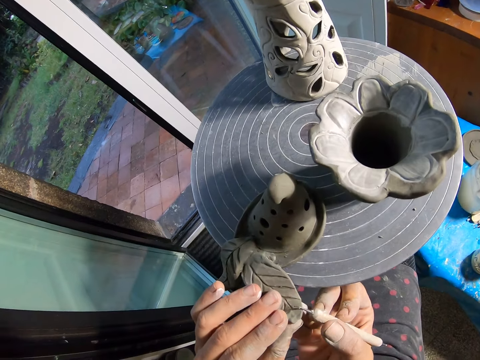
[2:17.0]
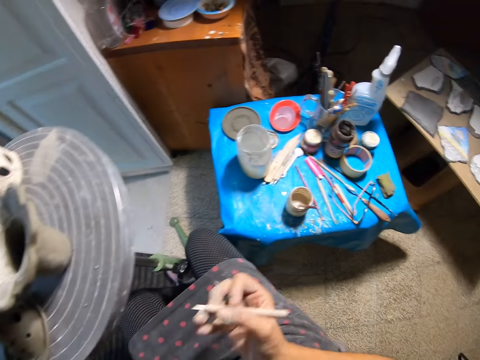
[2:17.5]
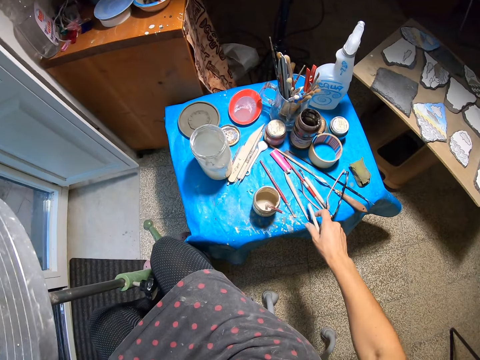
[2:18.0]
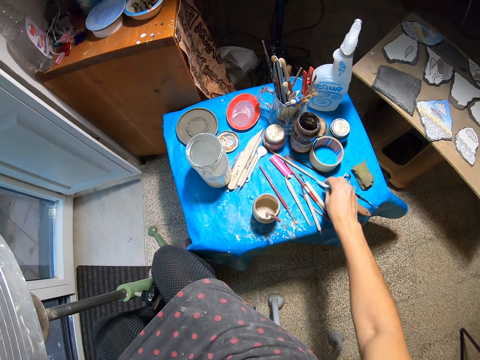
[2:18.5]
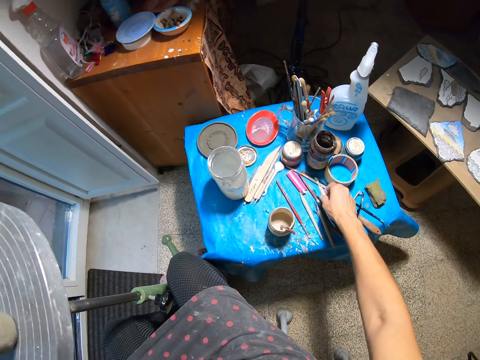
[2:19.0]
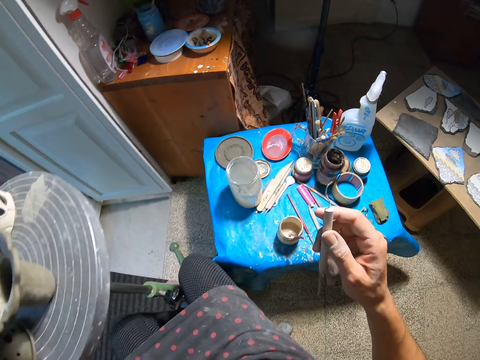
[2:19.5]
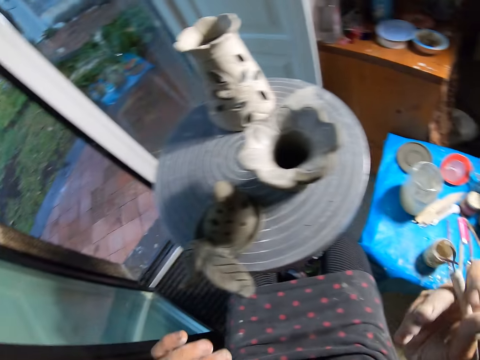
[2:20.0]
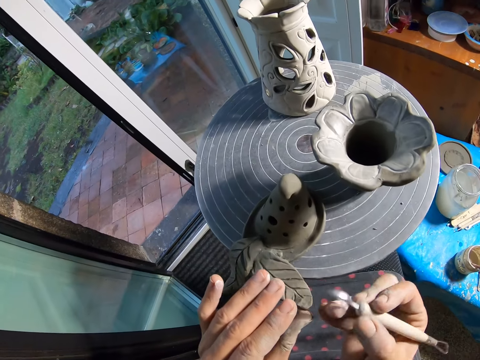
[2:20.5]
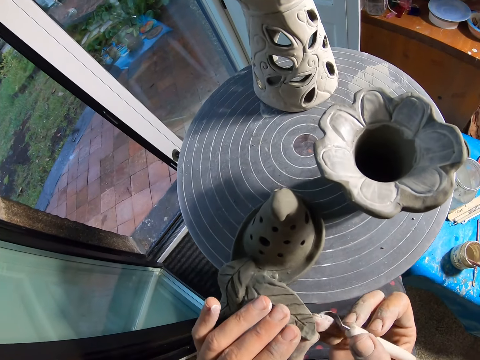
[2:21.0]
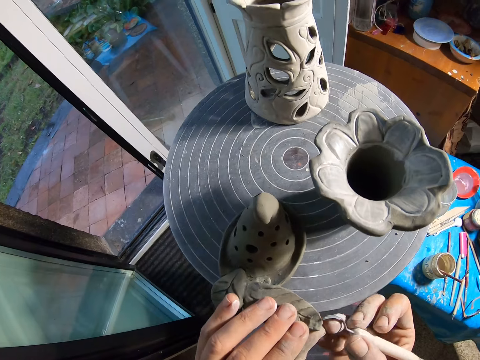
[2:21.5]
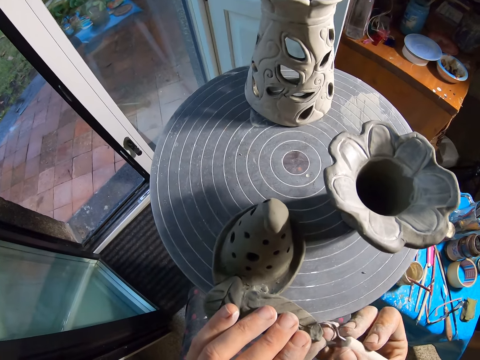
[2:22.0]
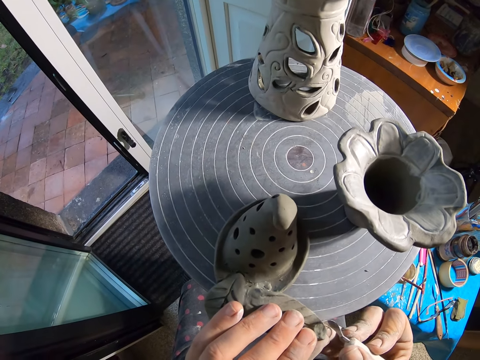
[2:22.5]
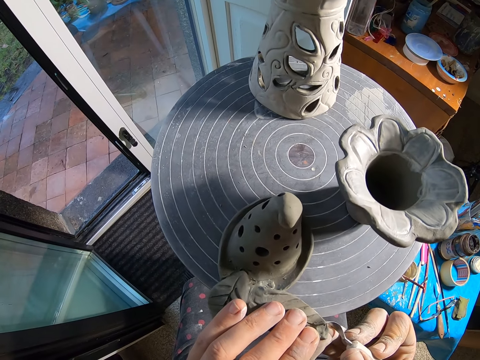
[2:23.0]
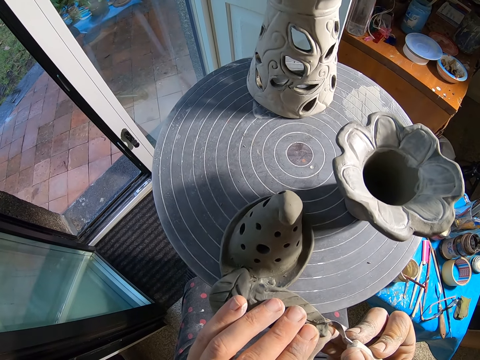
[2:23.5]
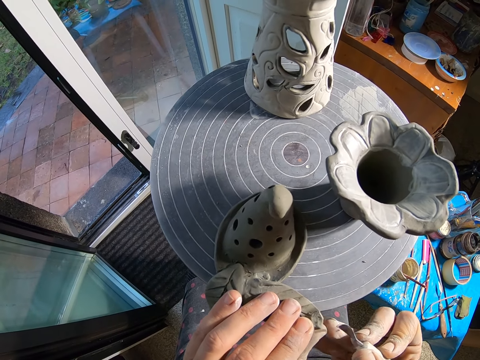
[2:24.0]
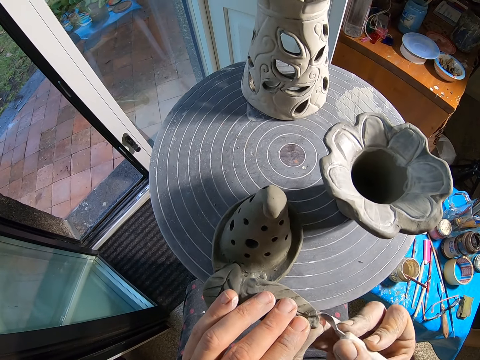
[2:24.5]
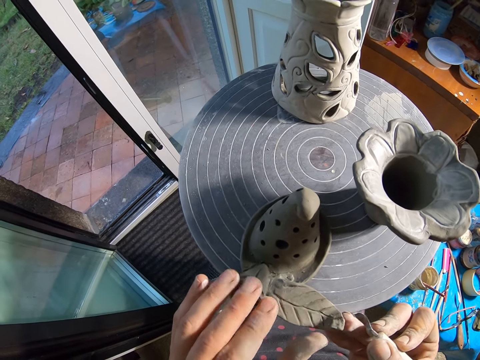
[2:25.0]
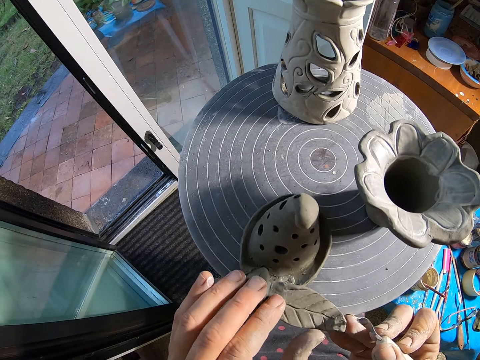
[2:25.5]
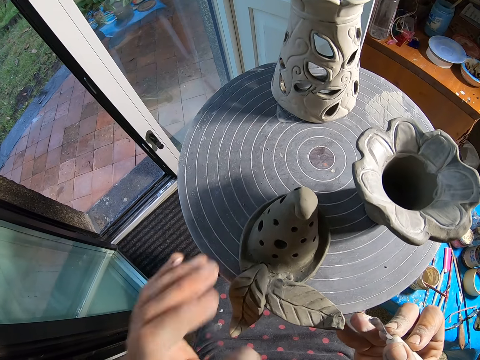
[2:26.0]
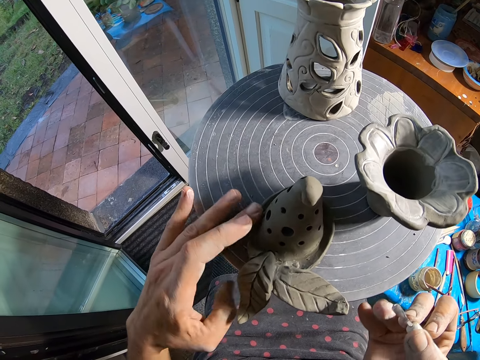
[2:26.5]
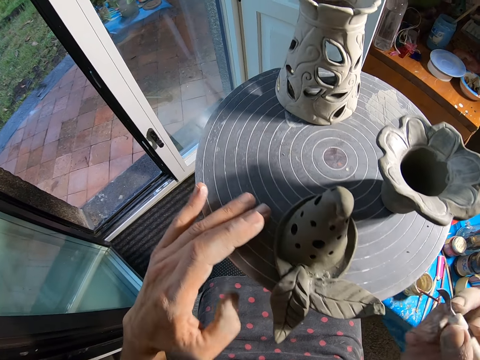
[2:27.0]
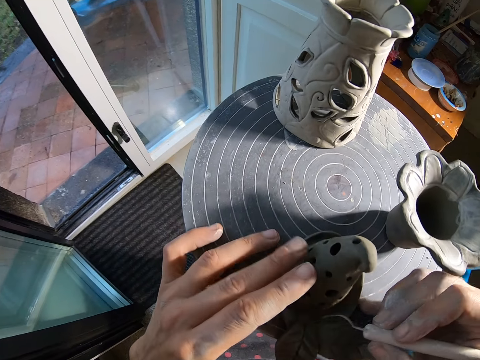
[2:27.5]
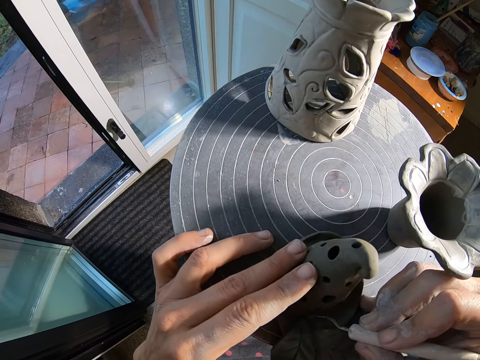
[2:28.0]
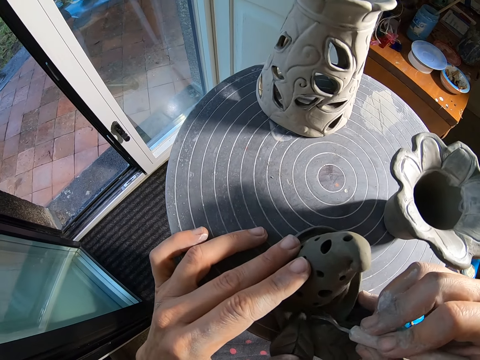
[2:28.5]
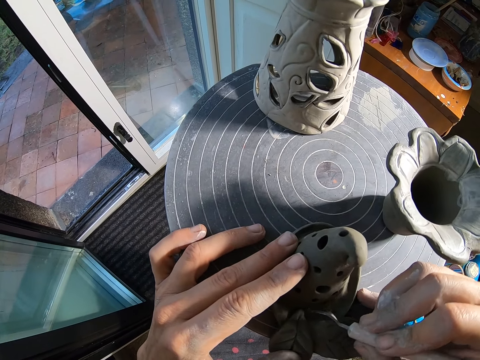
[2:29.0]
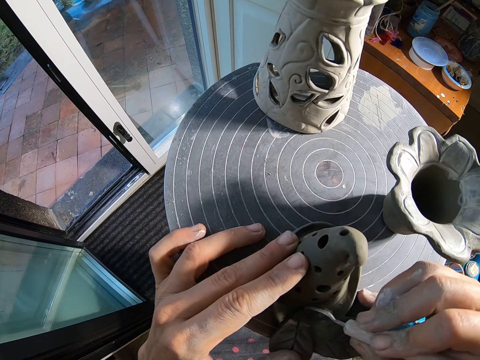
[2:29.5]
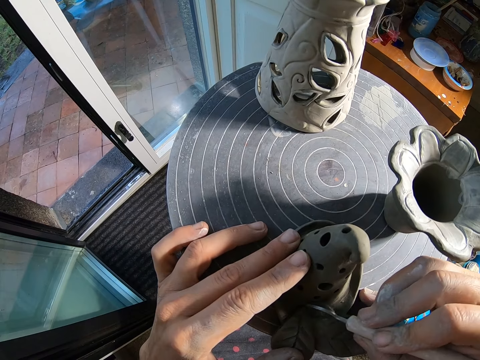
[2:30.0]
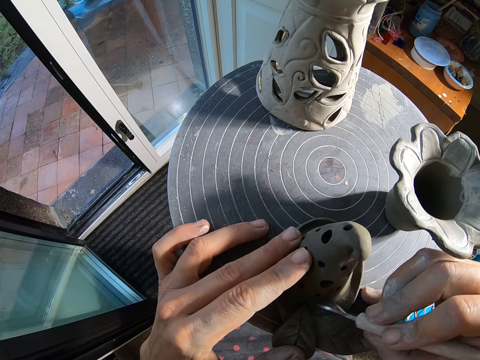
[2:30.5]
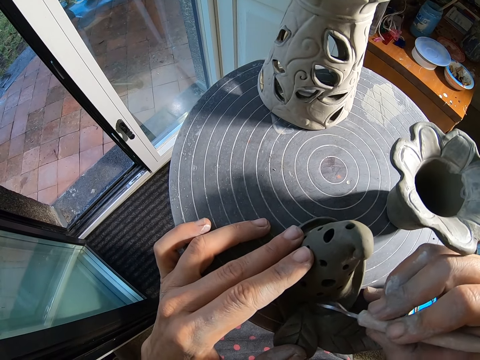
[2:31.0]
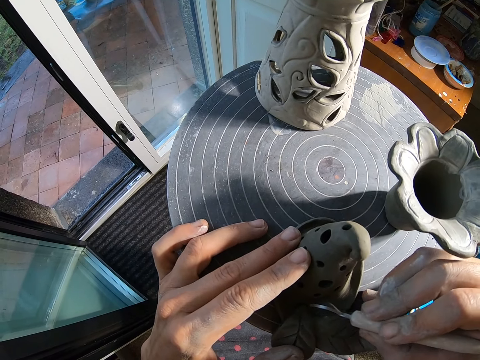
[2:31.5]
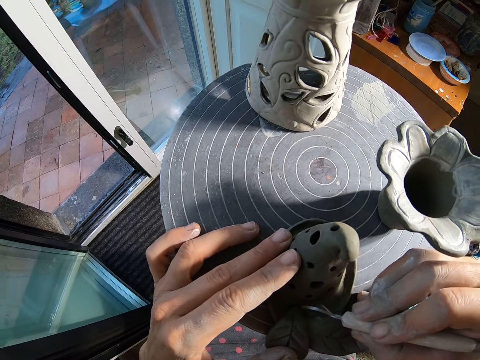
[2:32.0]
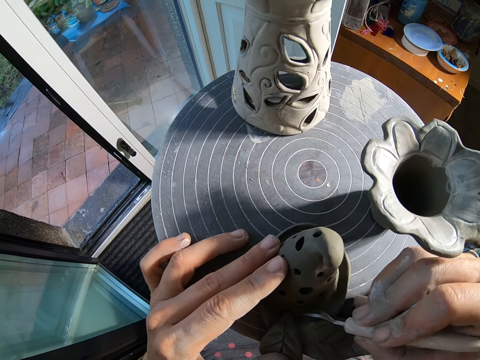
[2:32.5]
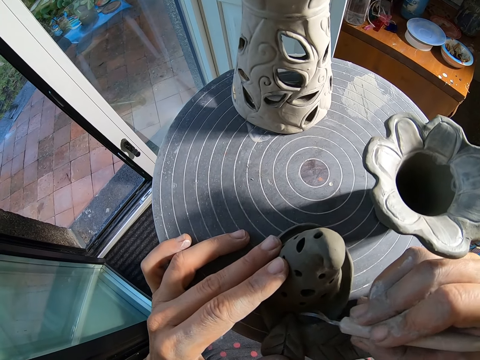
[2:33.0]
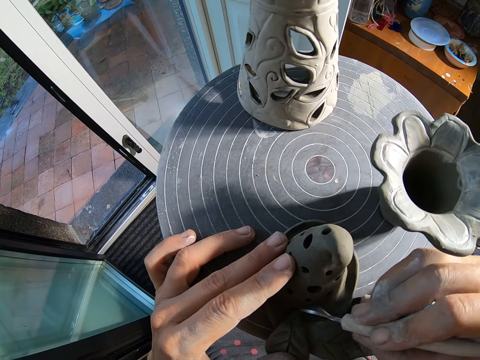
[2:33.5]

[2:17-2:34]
The camera wearer sculptures the vase with the needle. She drops the wax carver or needle on the table with her right hand. She picks up a wax carver or blade knife on the table with her right hand. She moves the vase on the turntable with her left hand. She carves the vase on the turntable with the wax carver in her right hand. She rotates the table. She places her left hand on the vase on the turntable. She carves the vase on the turntable with the wax carver in her right hand.

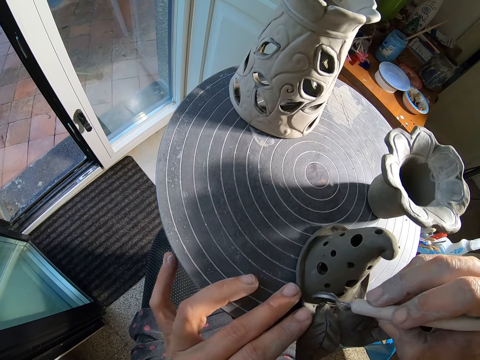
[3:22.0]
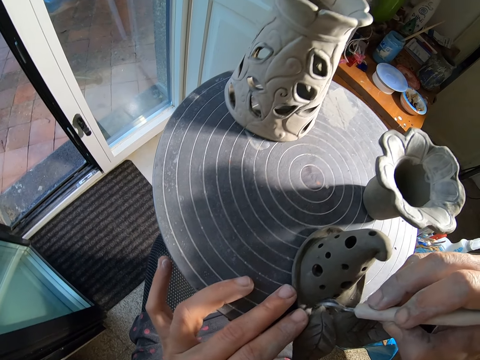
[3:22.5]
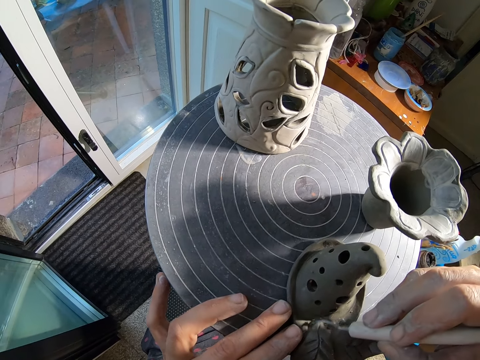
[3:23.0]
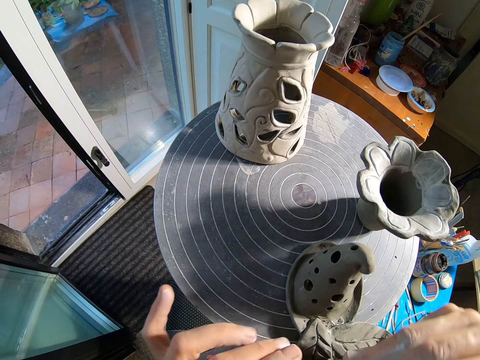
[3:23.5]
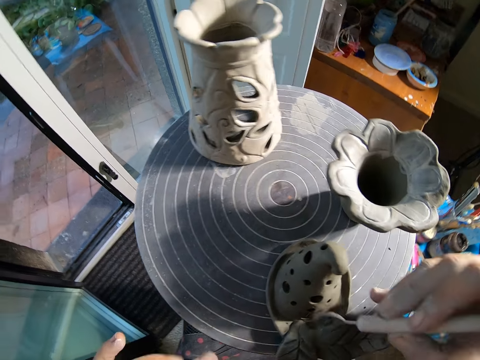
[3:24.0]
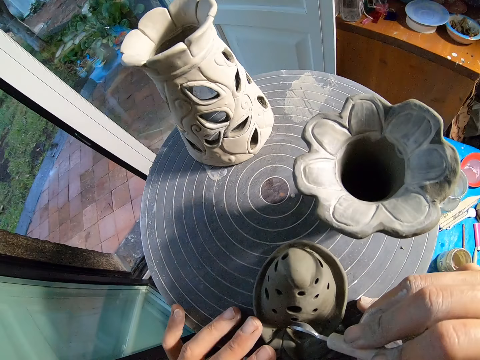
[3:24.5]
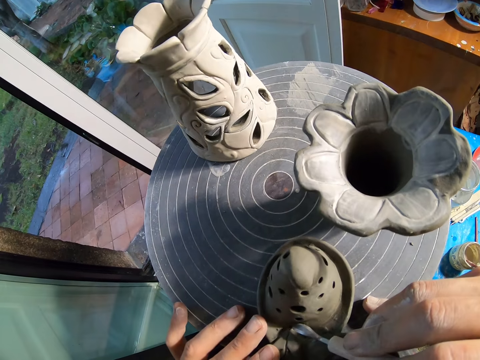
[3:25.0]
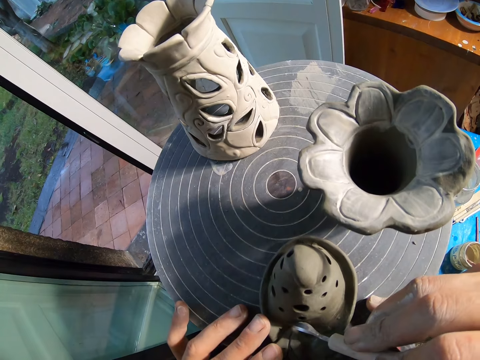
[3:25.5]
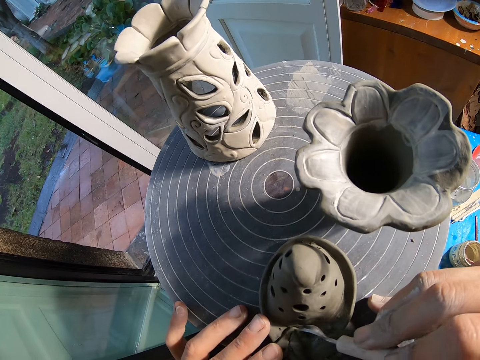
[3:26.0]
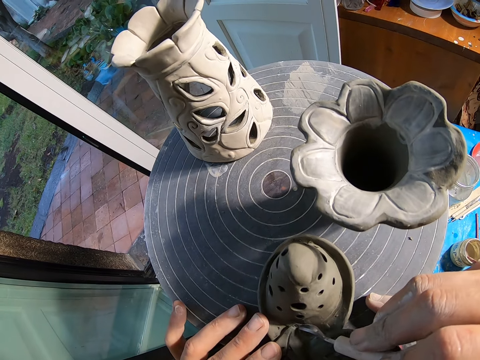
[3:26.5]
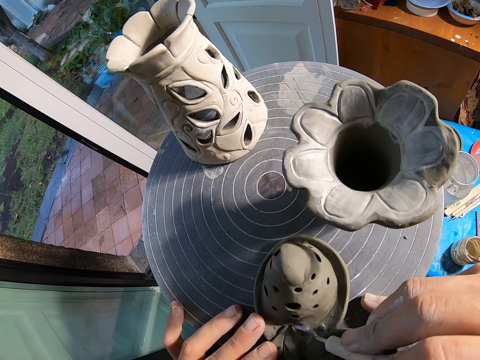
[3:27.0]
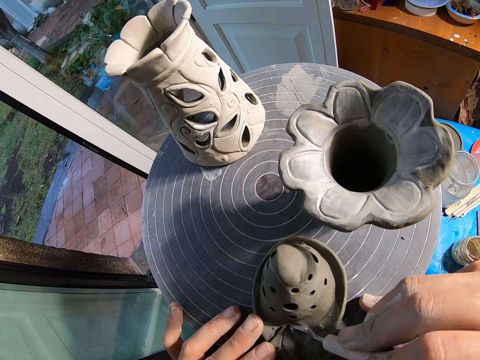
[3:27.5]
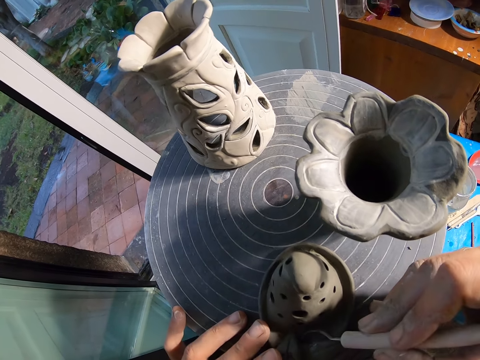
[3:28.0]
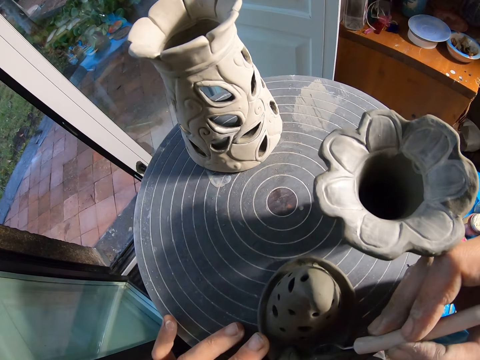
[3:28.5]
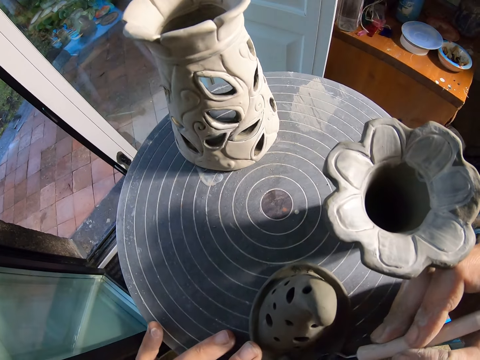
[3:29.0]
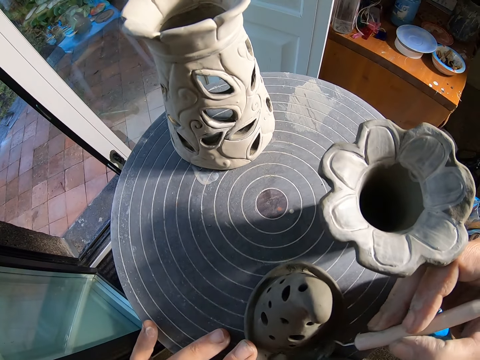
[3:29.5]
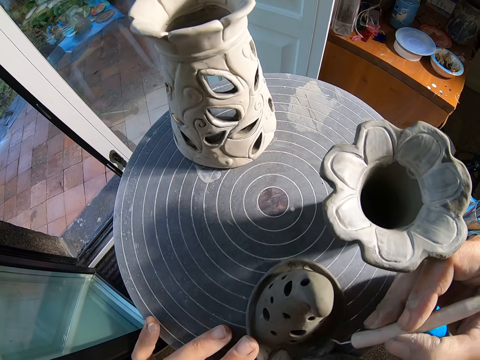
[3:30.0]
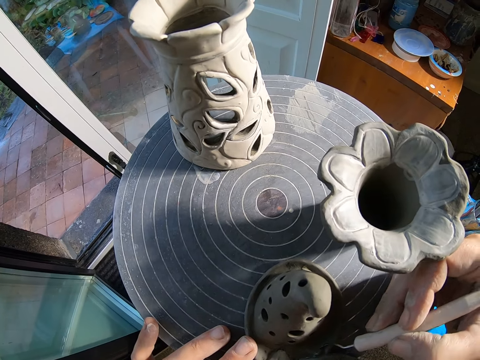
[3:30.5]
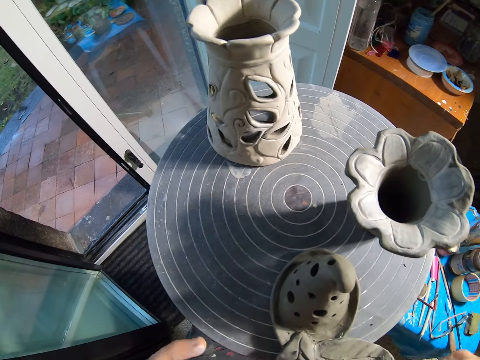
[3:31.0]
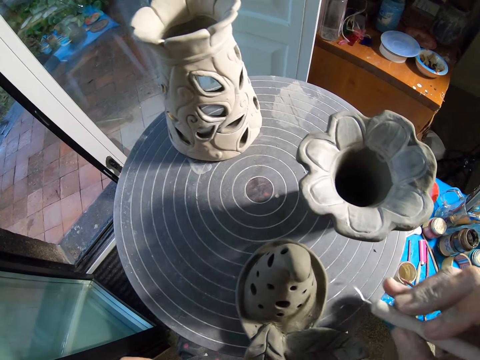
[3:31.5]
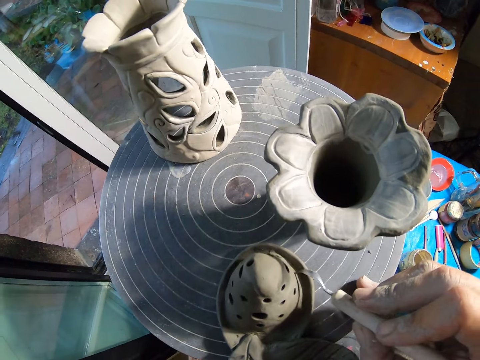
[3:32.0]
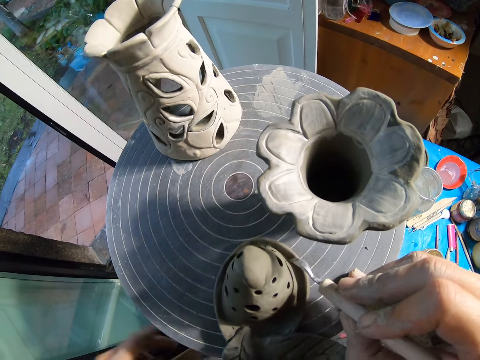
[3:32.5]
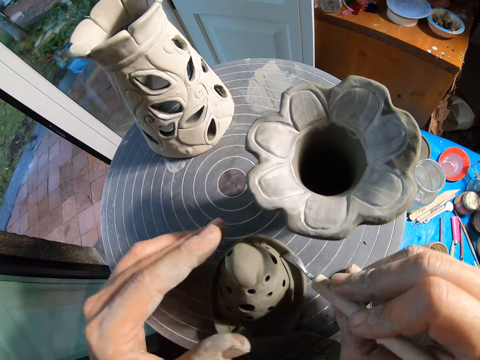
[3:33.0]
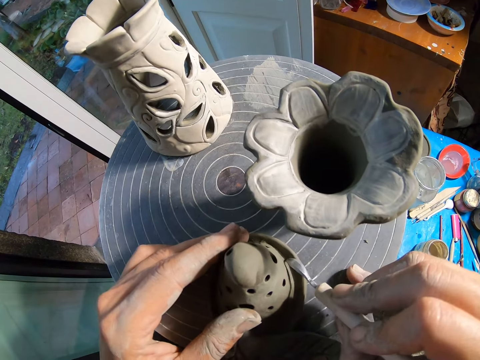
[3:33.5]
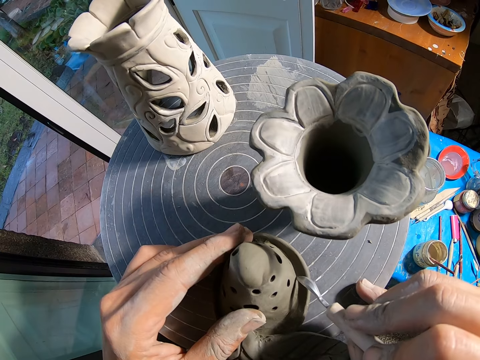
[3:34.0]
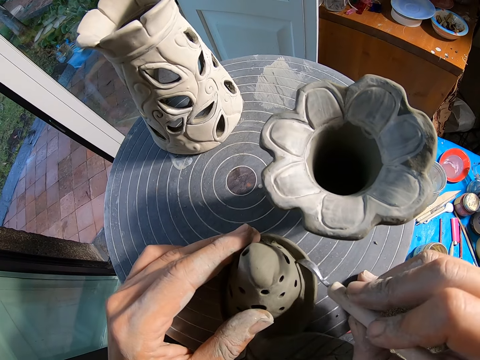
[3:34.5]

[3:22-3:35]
The camera wearer removes clay on the wax carver or blade knife with her left hand. She carves the vase on the turntable with the wax carver in her right hand. She removes clay on the wax carver with her left hand. She cleans her left hand on the apron. She carves the vase on the turntable with the wax carver in her right hand. She places her left hand on the vase on the turntable.
